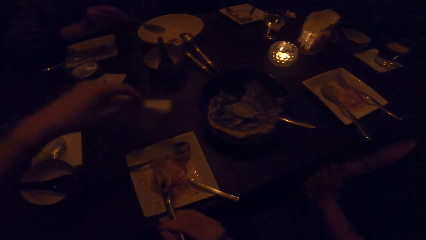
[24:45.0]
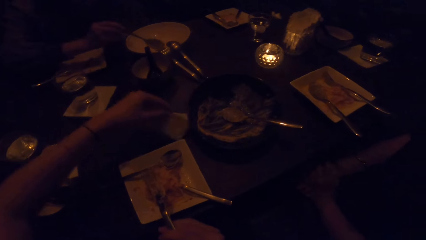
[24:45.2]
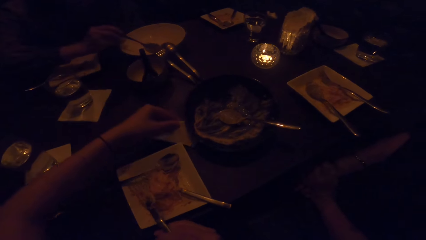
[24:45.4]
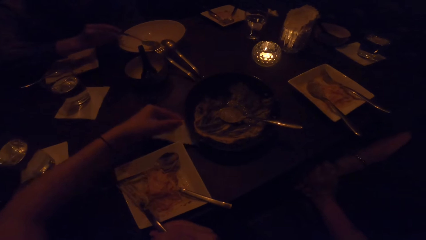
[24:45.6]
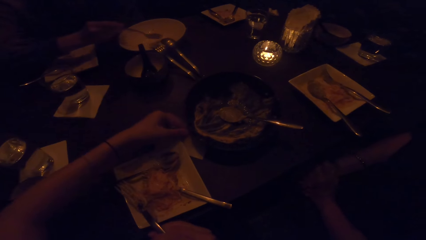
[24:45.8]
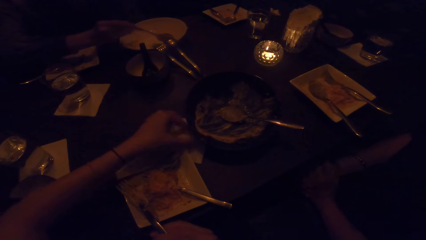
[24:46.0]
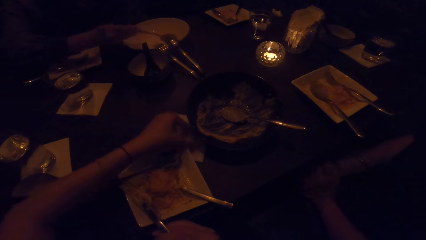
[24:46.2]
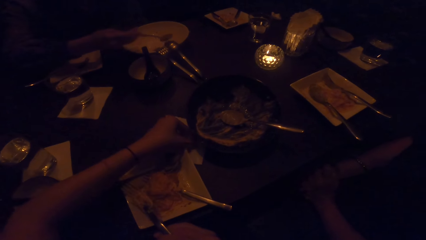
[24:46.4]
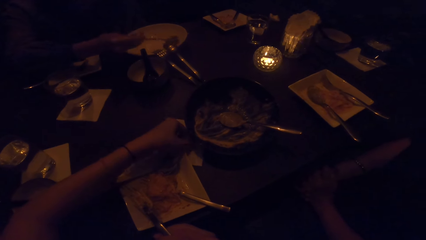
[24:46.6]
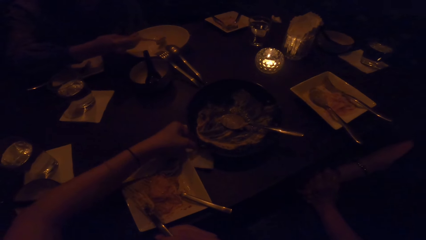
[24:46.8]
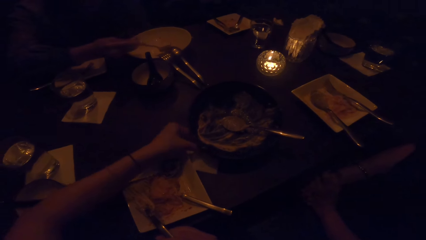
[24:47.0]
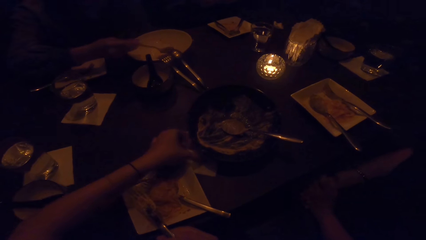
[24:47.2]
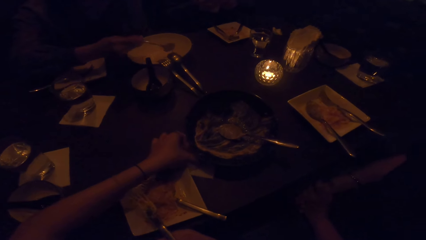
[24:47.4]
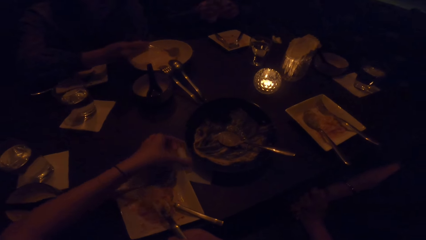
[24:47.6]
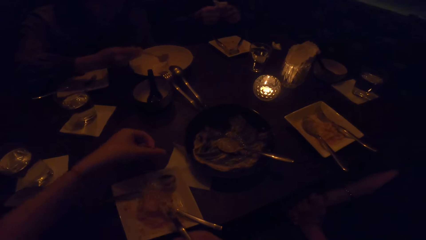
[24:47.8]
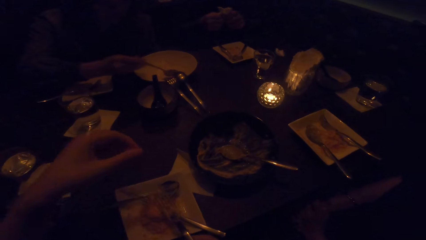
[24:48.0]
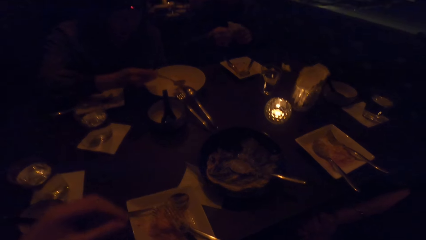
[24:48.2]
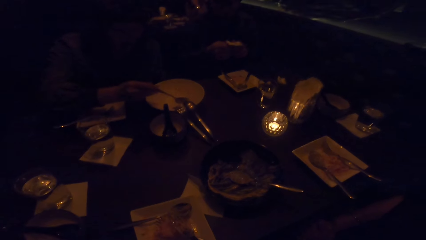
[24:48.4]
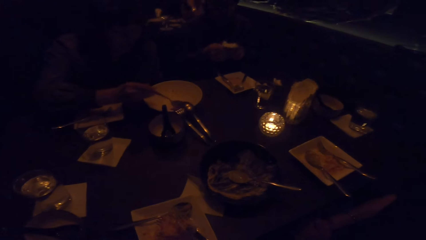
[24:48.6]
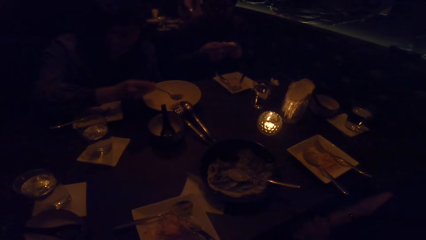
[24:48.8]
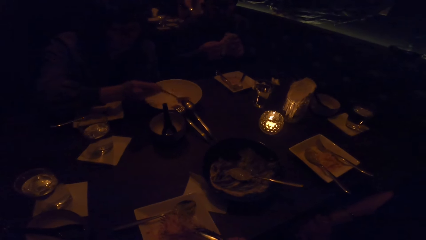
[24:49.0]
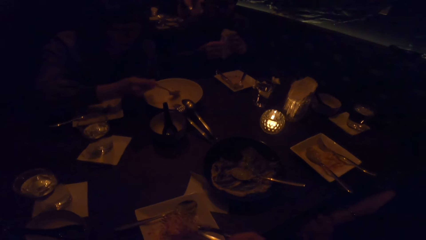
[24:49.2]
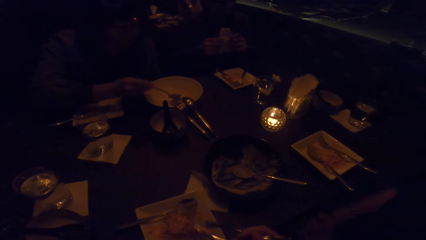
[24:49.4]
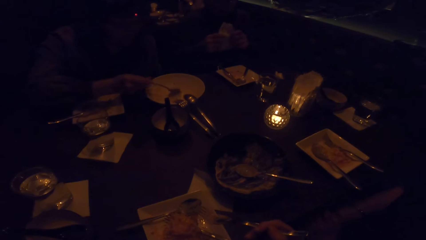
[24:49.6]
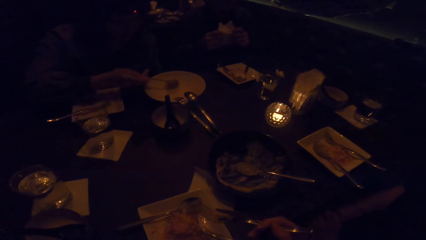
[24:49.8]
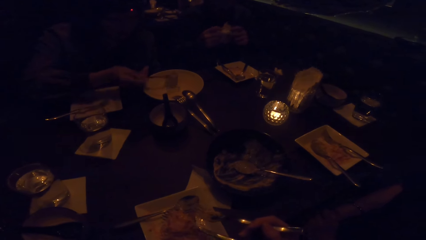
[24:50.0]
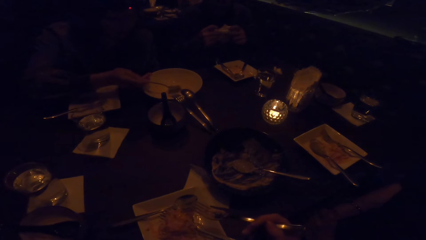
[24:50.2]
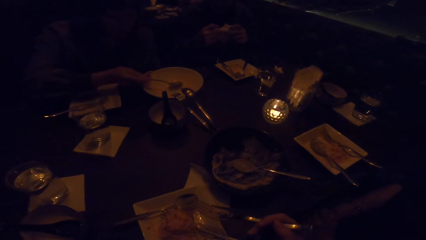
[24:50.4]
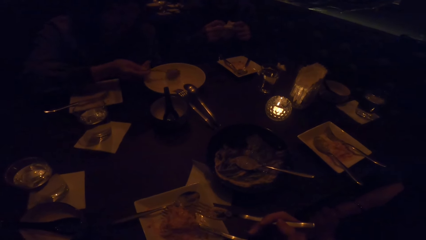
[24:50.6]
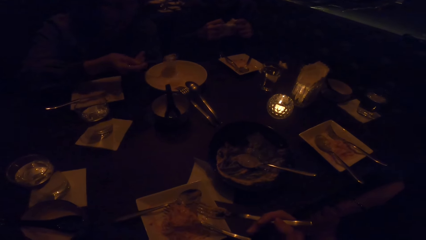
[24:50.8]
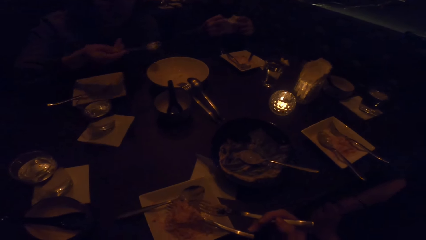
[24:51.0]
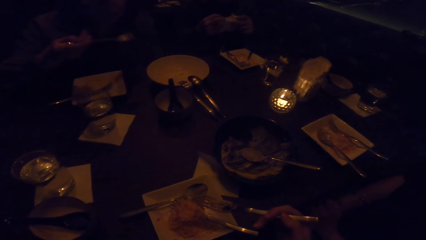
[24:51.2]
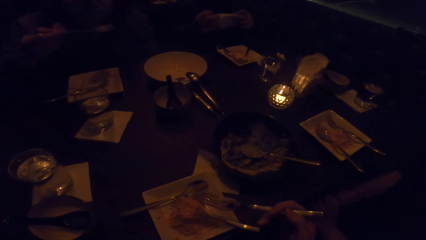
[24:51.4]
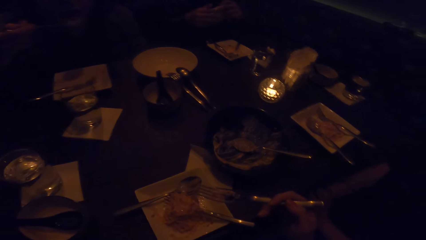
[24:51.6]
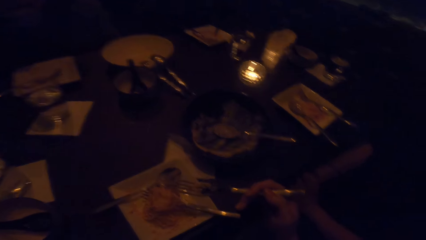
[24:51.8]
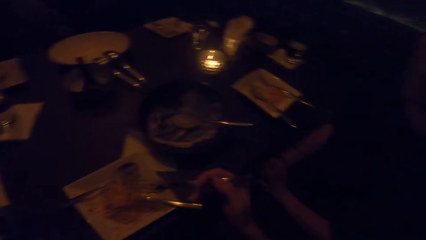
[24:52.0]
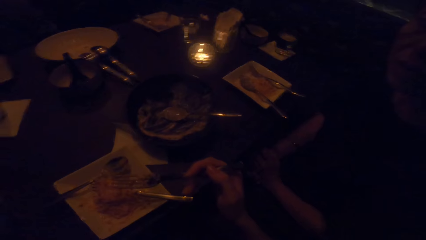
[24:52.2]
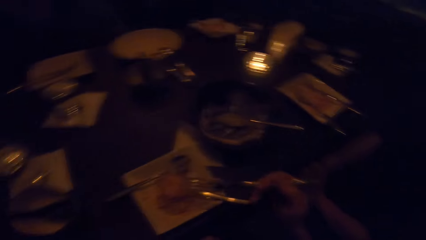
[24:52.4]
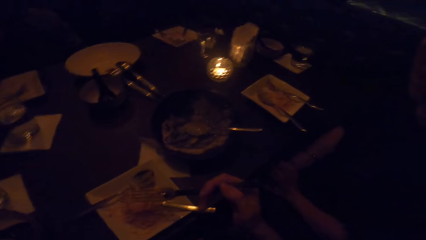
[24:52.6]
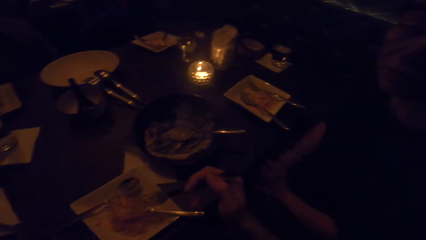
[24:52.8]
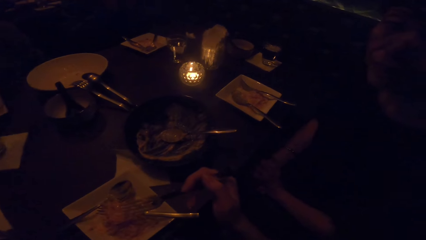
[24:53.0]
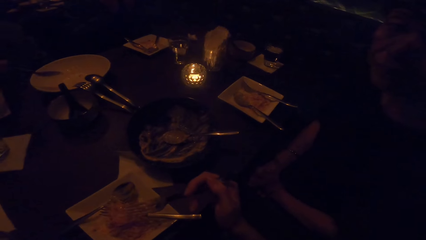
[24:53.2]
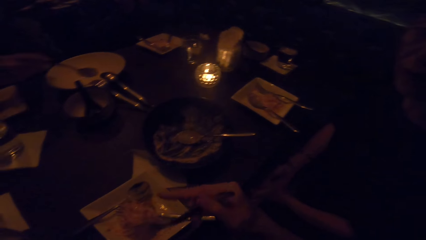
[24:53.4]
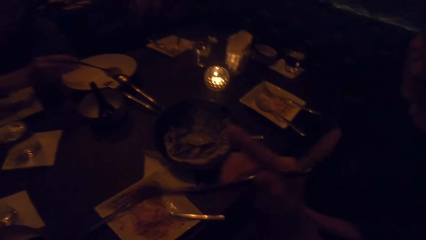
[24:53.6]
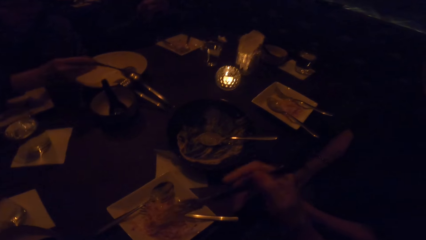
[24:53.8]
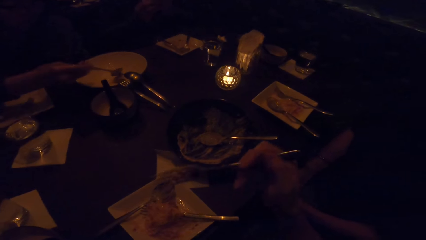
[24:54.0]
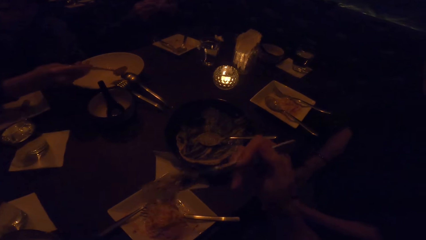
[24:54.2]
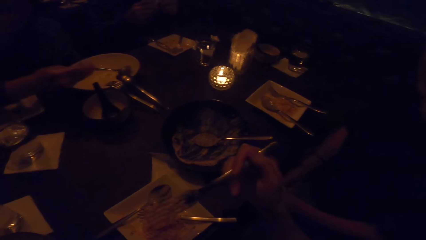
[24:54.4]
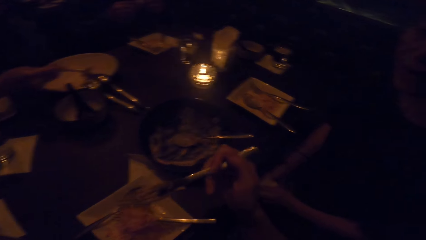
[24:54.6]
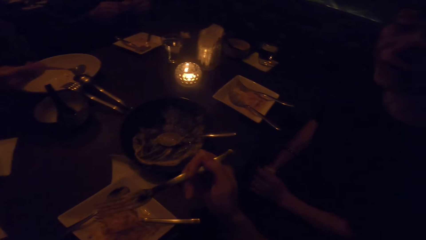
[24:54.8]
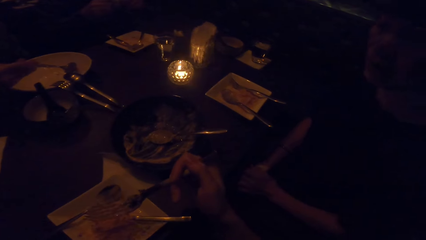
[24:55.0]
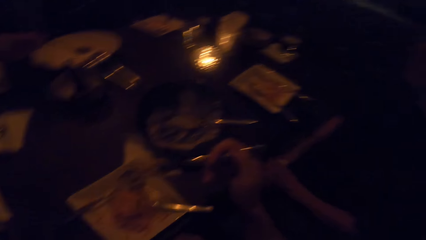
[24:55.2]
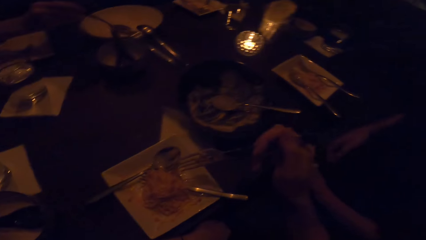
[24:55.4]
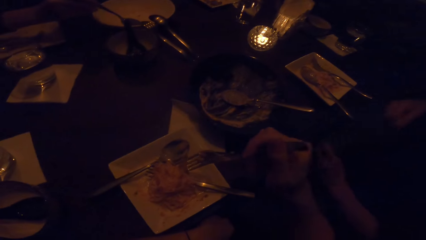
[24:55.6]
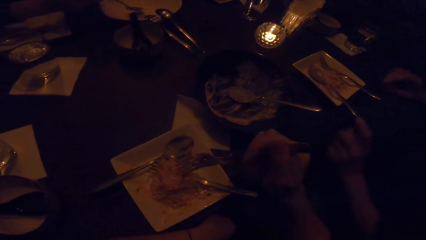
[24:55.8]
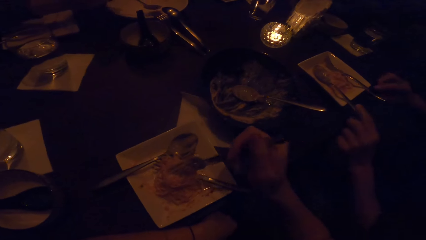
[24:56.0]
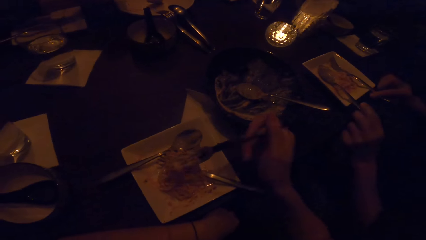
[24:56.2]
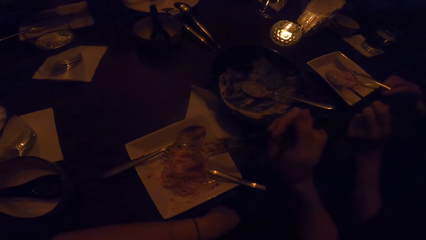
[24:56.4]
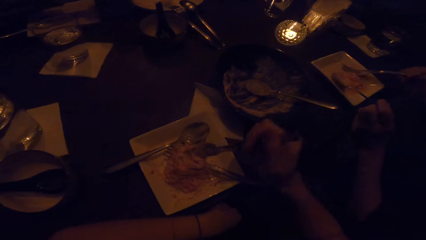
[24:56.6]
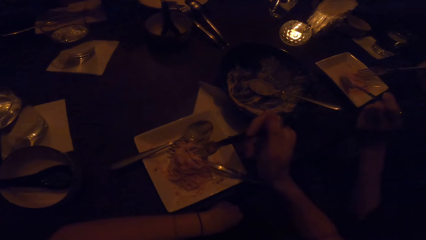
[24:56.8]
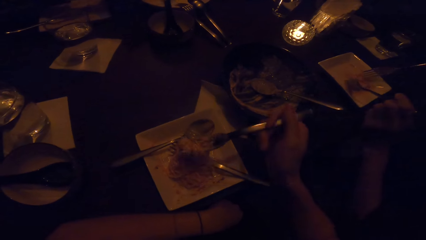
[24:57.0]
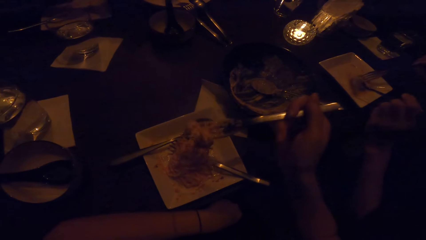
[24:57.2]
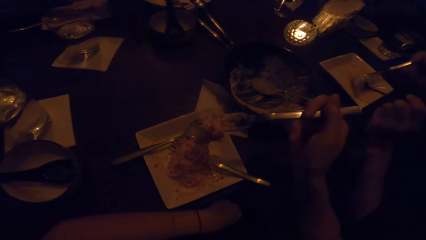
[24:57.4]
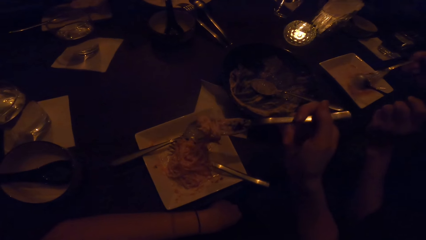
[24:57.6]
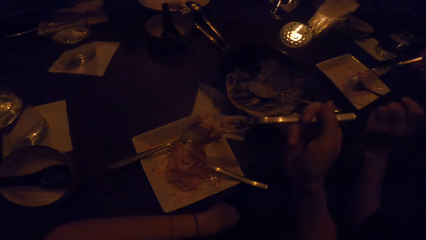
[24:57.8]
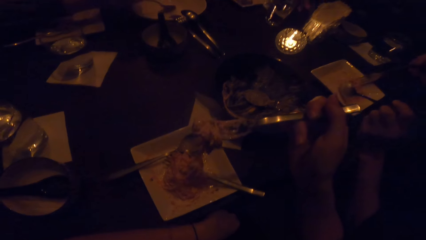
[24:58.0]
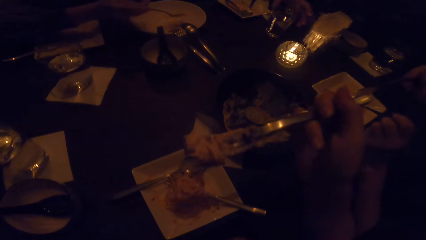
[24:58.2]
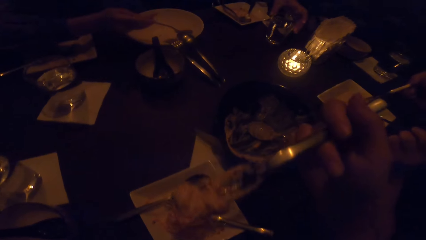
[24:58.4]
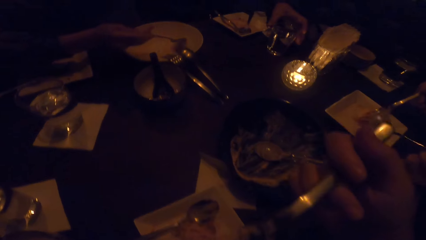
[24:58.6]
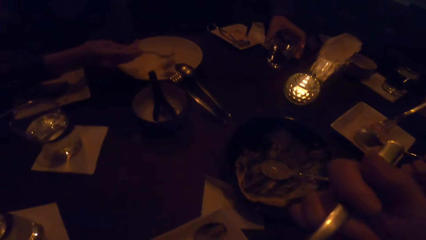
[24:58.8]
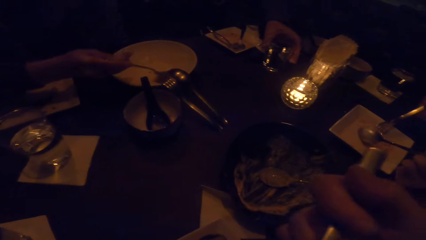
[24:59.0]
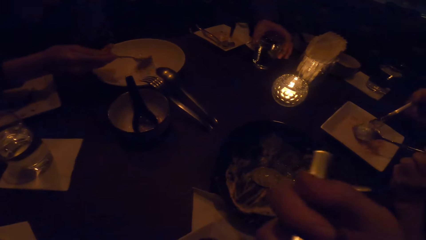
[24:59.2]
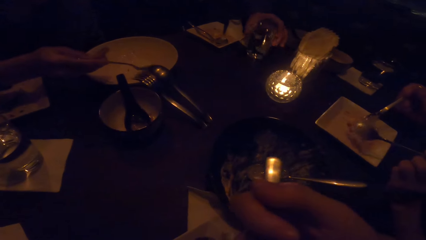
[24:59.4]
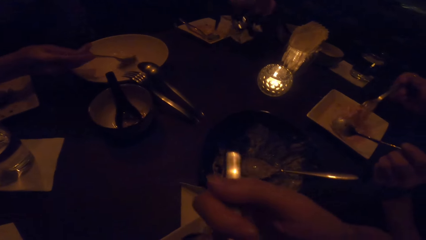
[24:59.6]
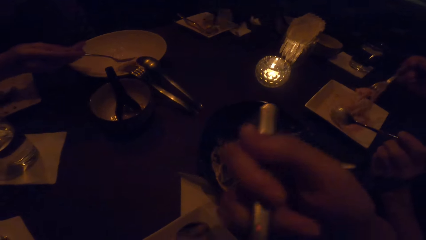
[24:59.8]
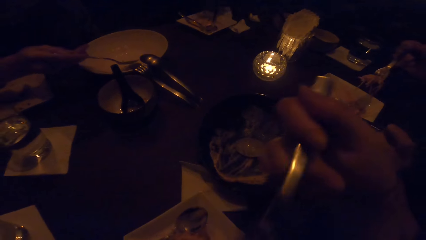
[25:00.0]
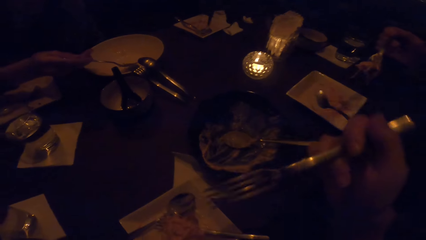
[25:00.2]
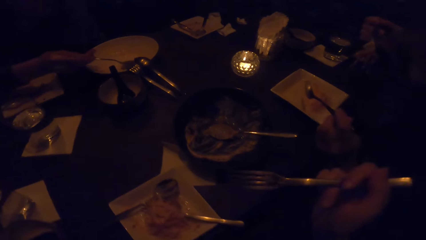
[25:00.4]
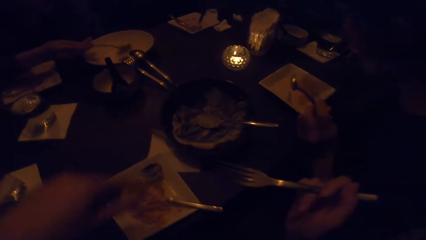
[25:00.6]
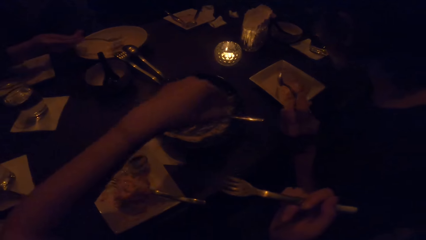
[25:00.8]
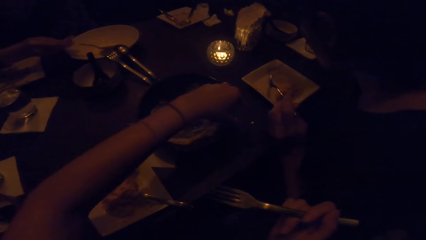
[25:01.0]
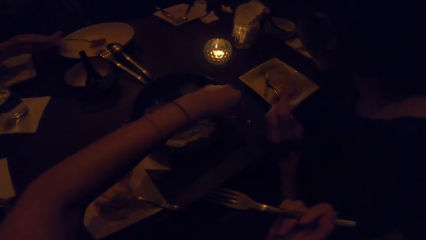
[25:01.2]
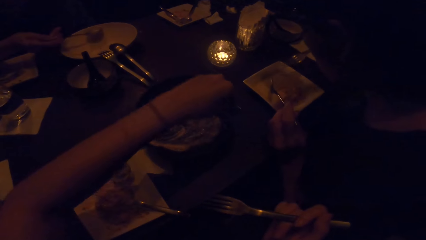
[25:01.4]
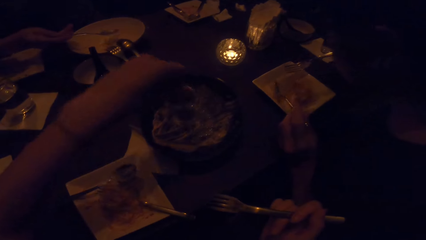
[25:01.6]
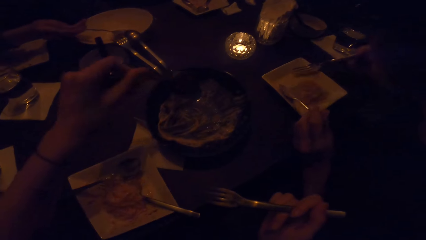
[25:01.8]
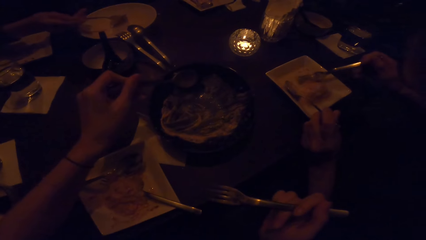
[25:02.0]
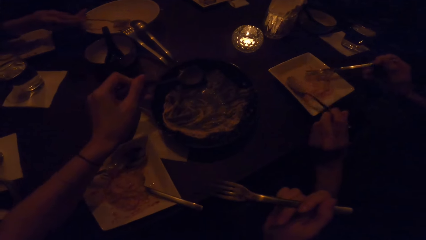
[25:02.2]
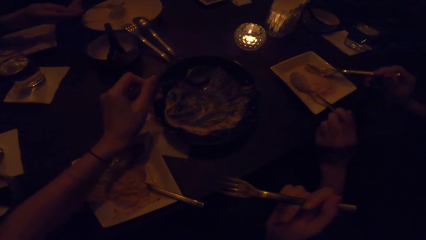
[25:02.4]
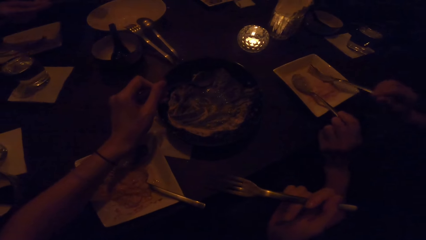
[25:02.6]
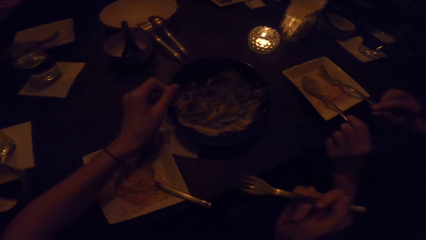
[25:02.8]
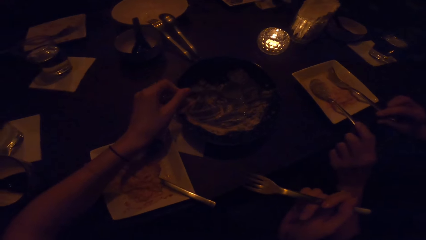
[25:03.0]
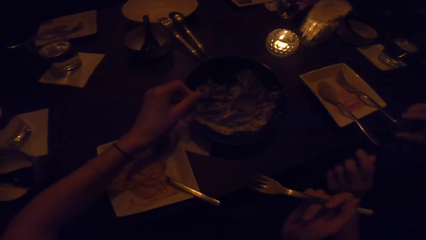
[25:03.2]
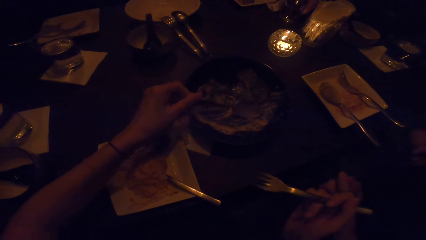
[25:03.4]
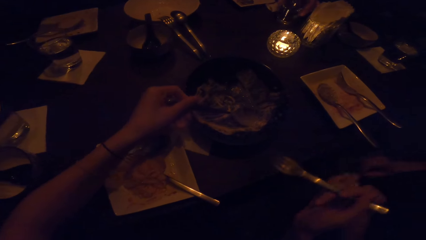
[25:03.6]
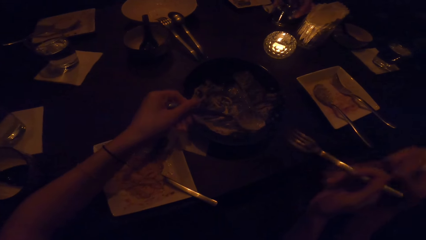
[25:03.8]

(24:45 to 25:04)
The camera wearer puts the serviette under the bowl. She looks at a woman. The woman looks at the camera wearer. The camera wearer eats from the plate in front of her with the fork in her right hand. She picks up food with the fork. She puts the food in the mouth. She picks up the spoon in the other plate with her left hand. She eats from the plate with the fork and the spoon. She clears the food off the bowl.
